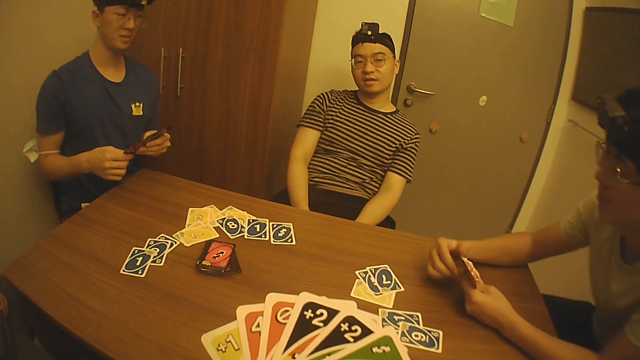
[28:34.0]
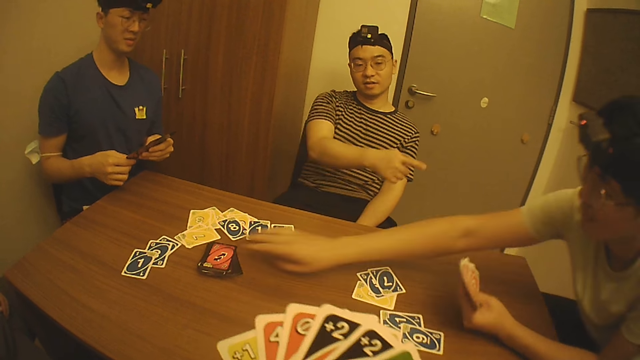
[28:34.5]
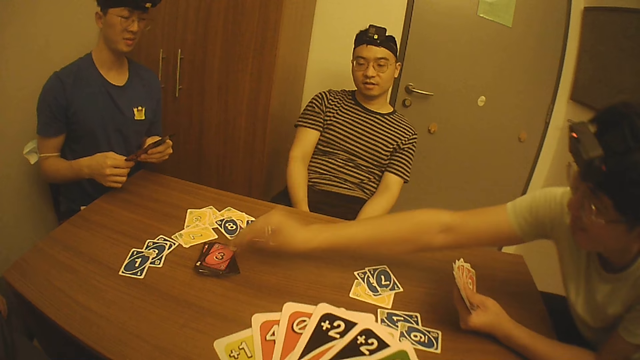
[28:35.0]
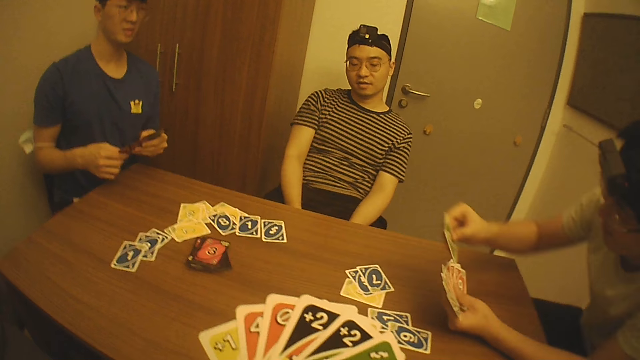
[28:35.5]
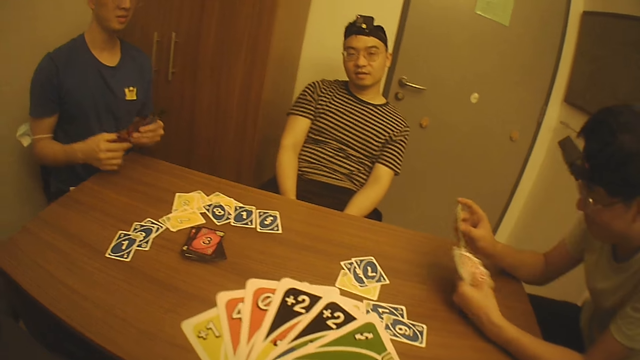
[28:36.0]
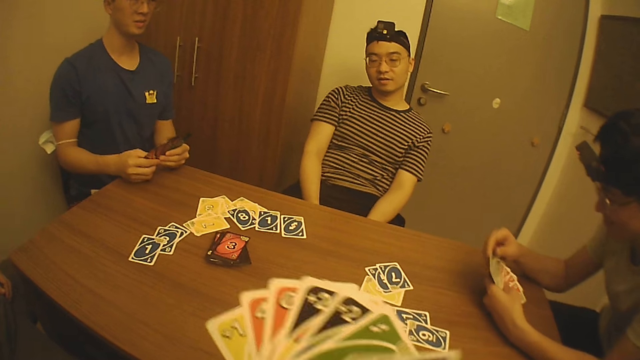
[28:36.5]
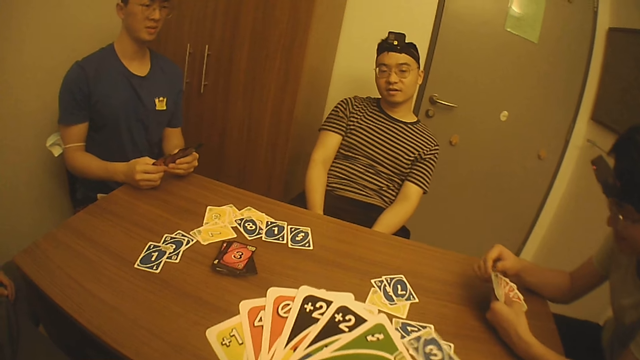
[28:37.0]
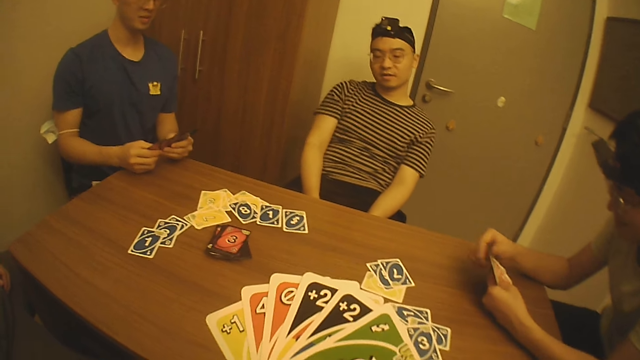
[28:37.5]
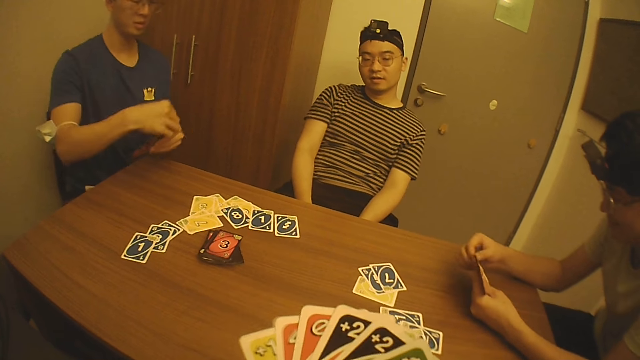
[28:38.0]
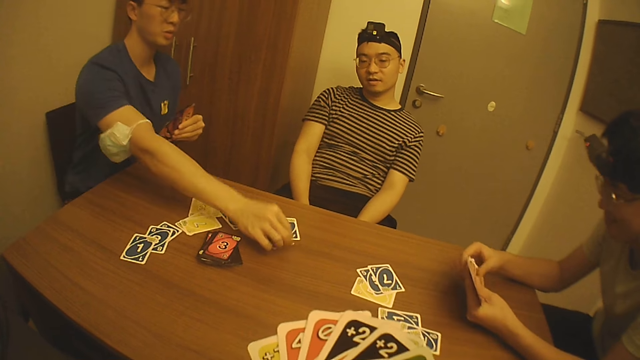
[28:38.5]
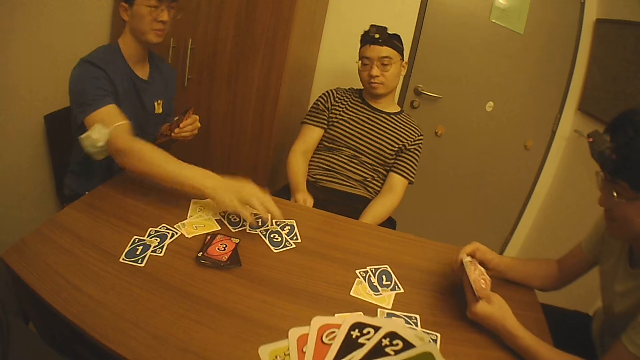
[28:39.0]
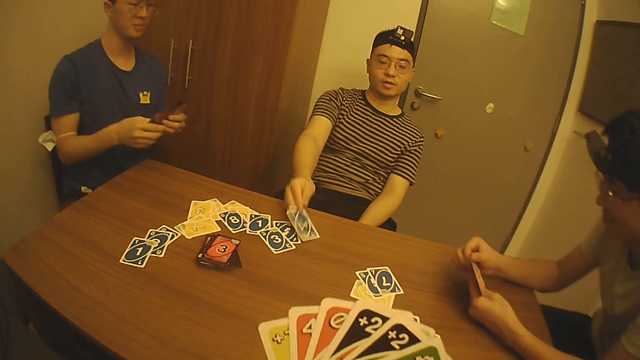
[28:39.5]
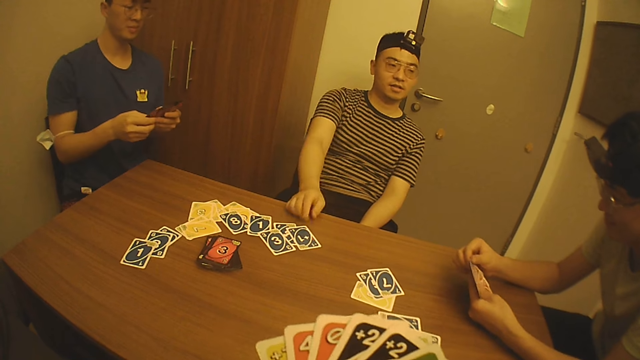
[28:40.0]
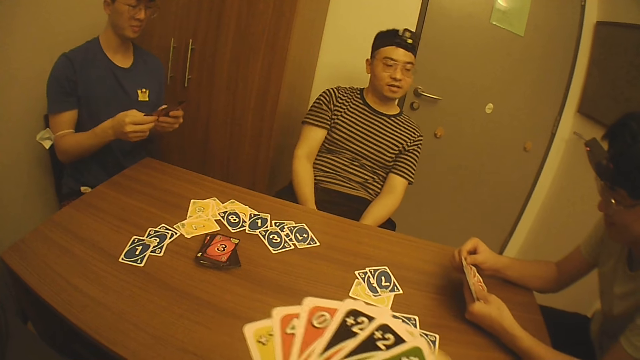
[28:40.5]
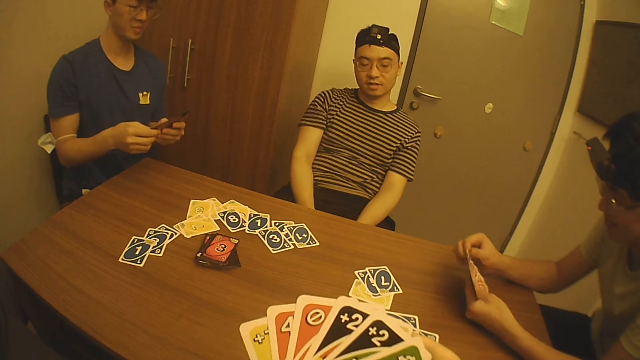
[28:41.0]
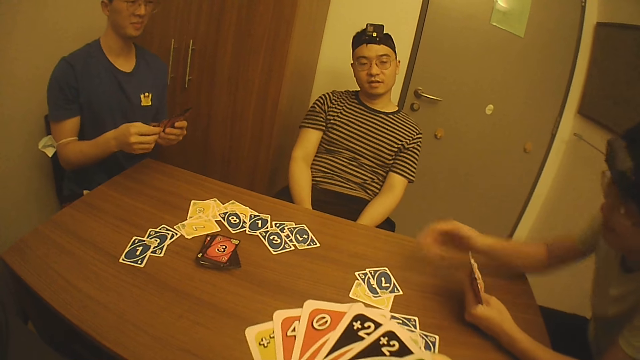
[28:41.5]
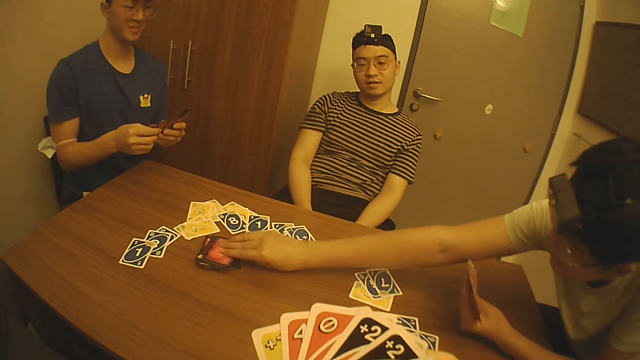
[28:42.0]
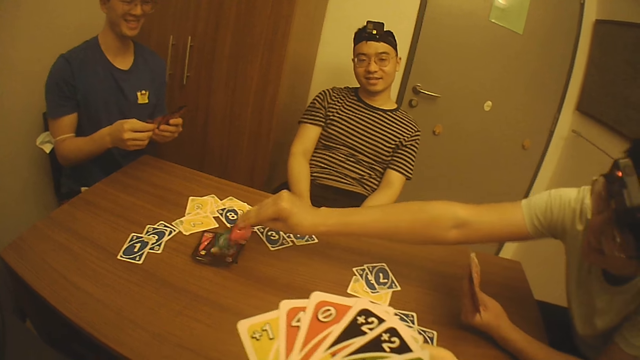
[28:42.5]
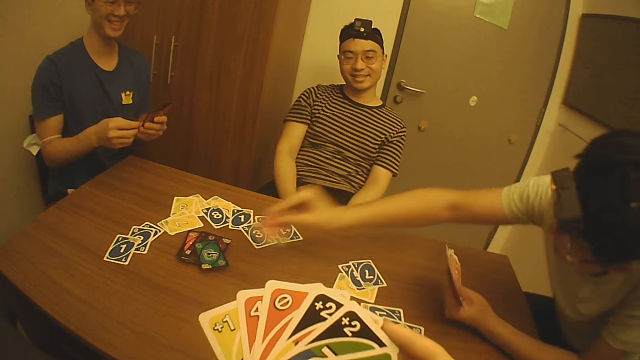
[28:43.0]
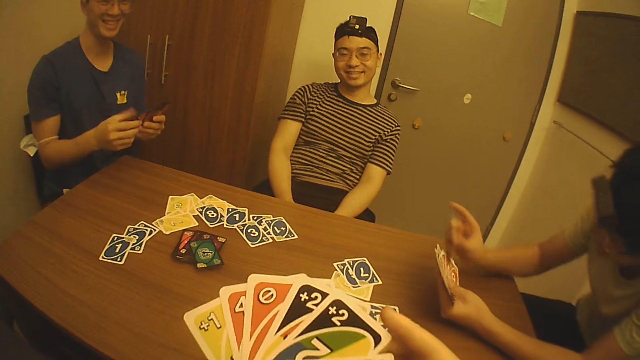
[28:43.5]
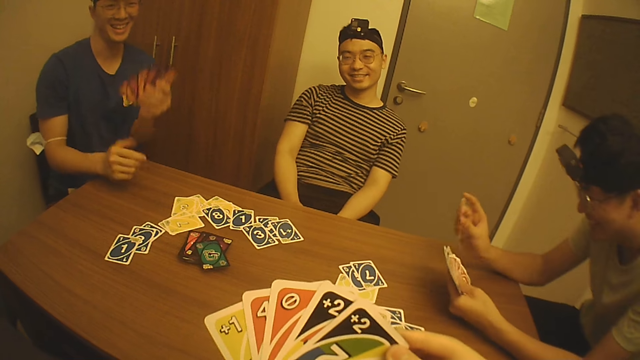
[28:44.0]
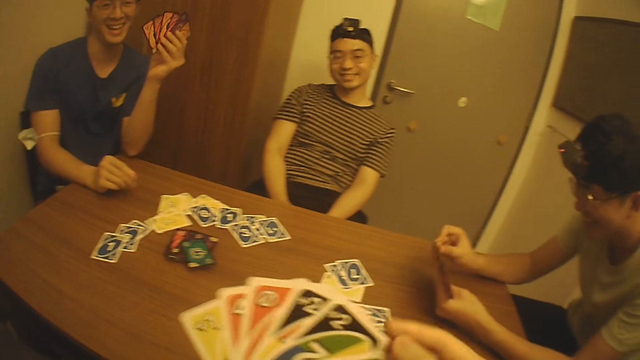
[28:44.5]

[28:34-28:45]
A man picks a game card from the table with his right hand. Another man places a game card on the table with his right hand. Another man places a game card on the table with his right hand. The first man picks a game card from the table with his right hand.

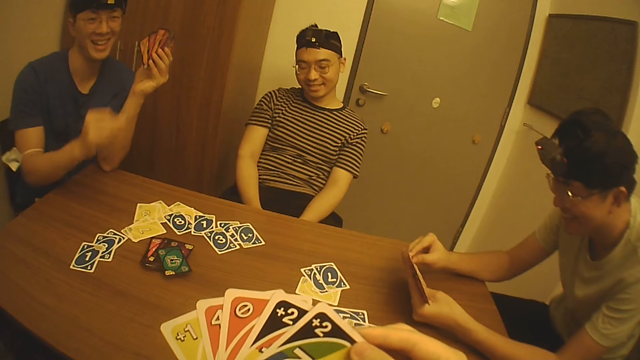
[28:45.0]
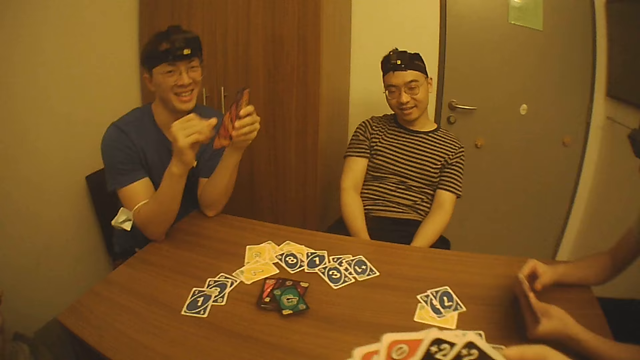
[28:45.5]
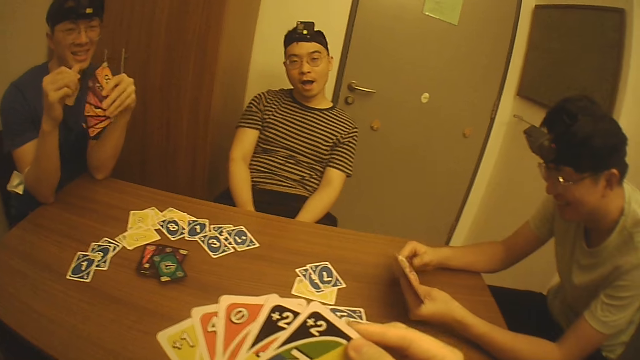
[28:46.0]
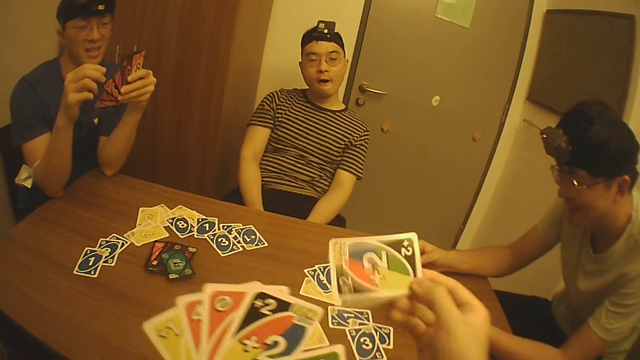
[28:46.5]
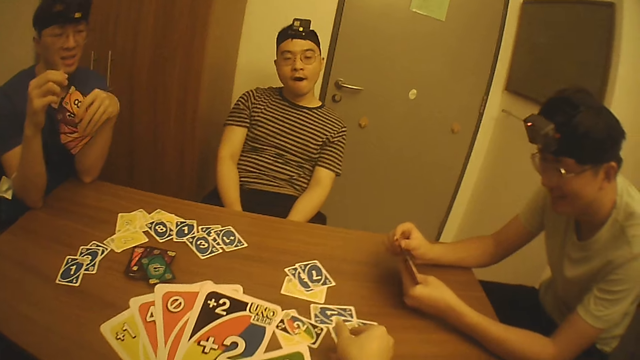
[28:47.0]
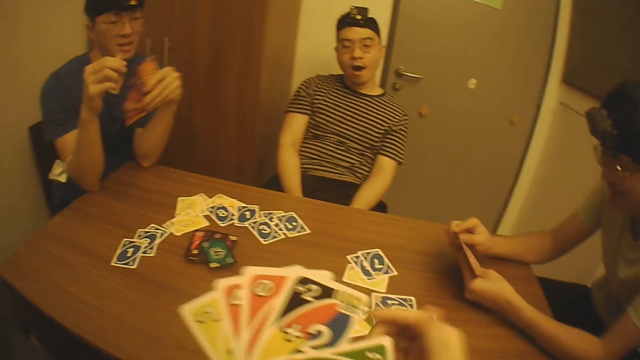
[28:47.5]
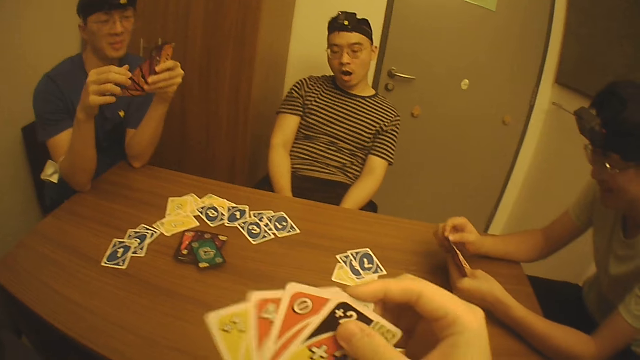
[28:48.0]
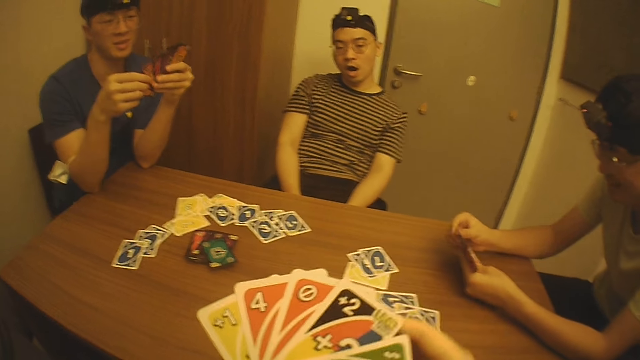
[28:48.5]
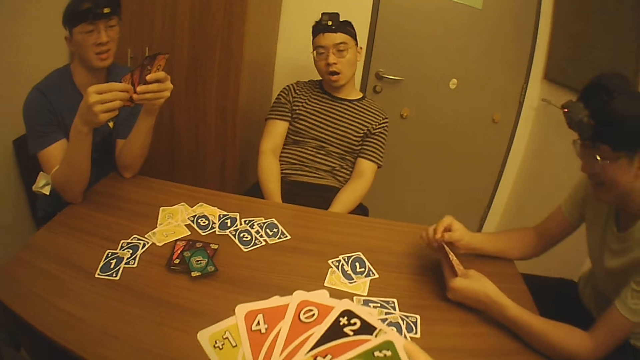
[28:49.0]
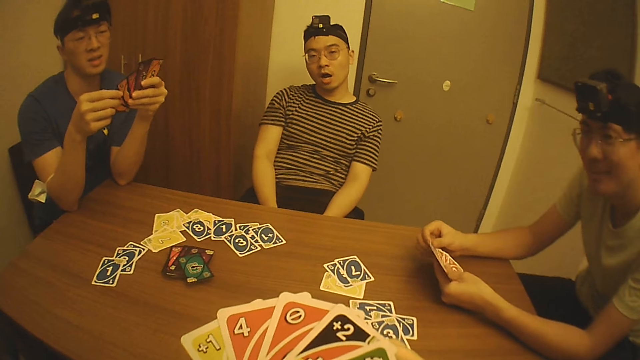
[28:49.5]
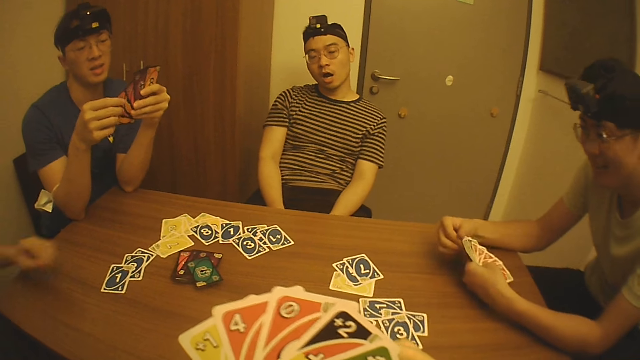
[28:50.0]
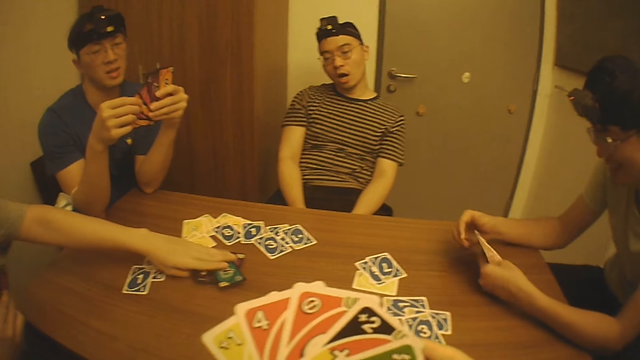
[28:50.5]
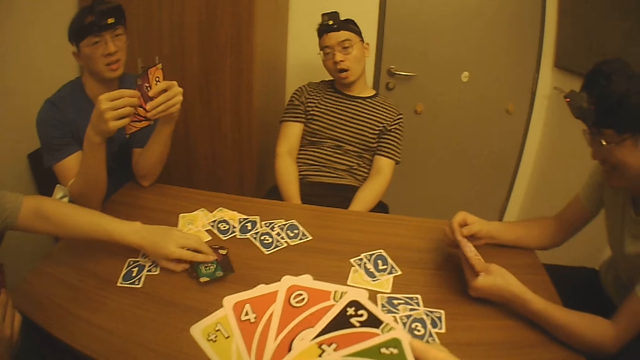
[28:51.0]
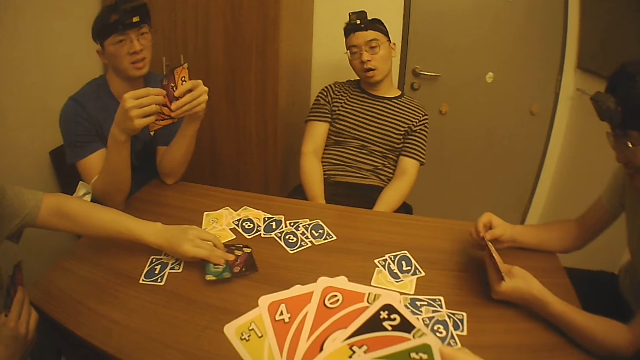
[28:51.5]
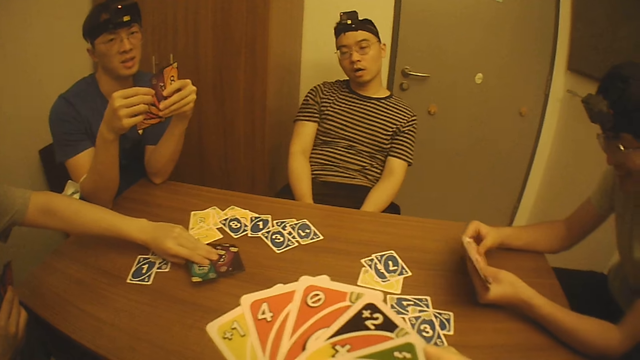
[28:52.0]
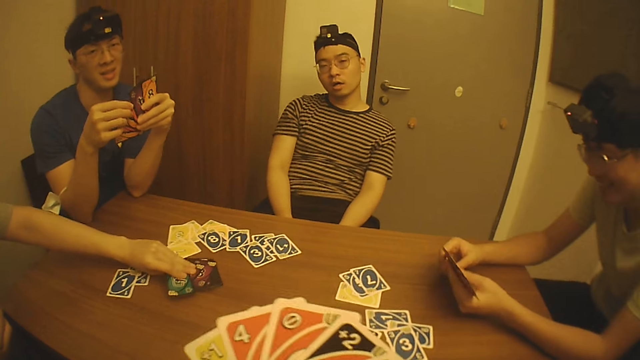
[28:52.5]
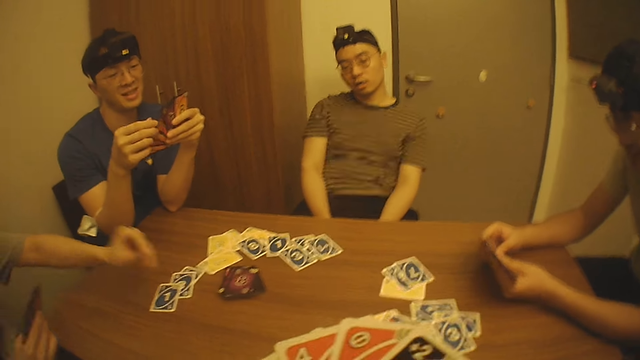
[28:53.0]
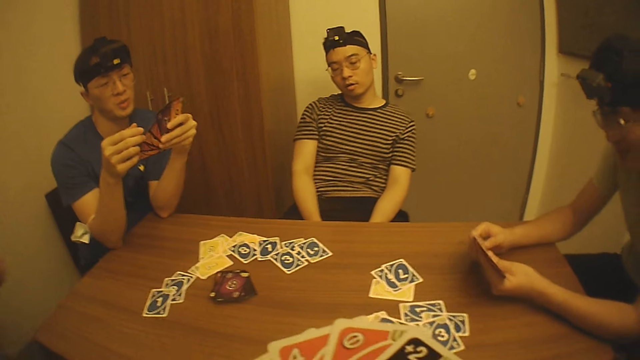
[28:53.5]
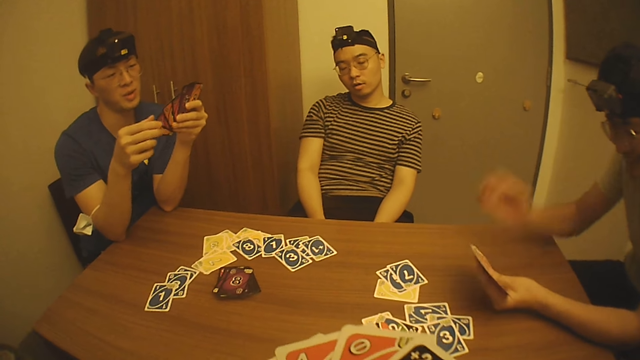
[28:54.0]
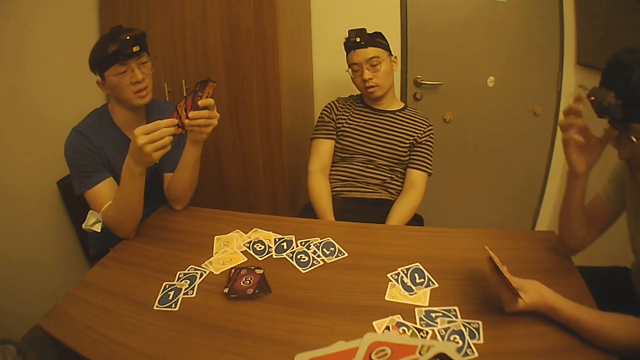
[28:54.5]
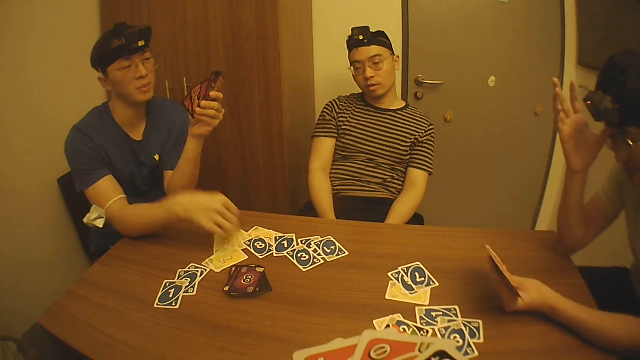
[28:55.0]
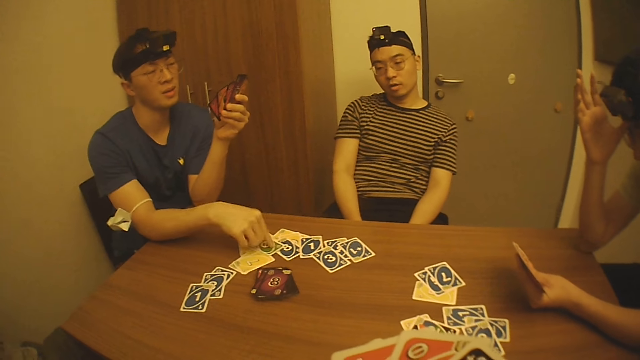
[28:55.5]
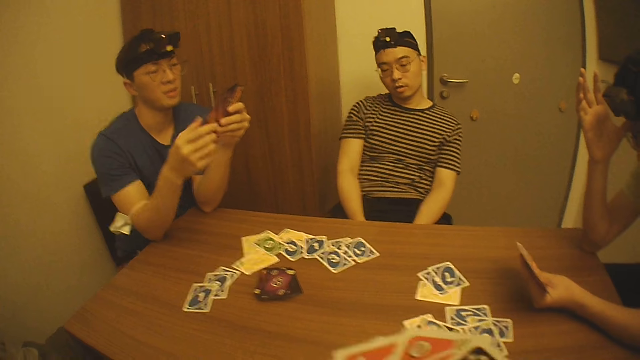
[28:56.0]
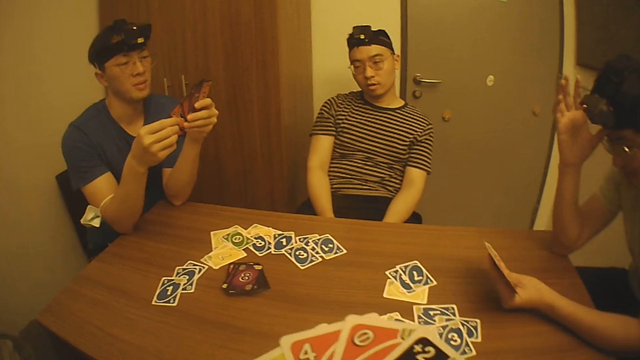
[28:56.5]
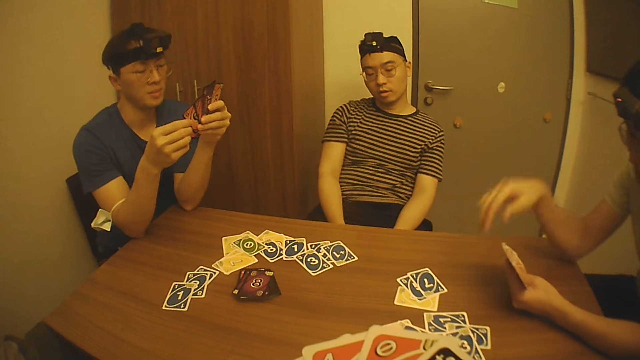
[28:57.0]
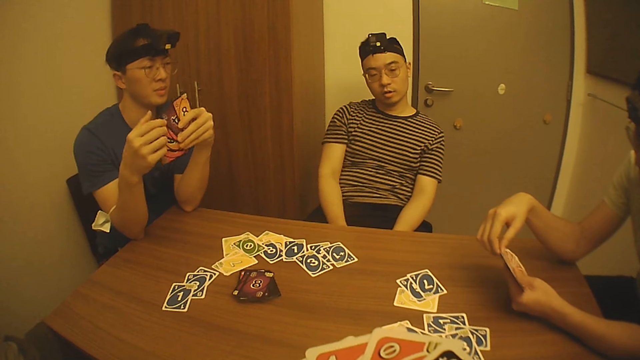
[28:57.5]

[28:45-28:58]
The camera wearer places a game card on the table with his right hand. A man picks a game card from the table with his left hand. Another man taps the cards on the table with his right hand.
